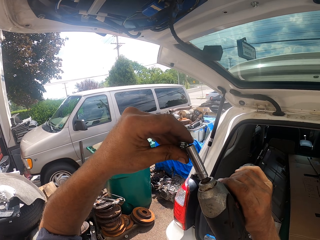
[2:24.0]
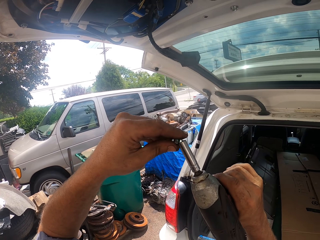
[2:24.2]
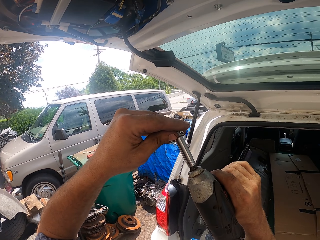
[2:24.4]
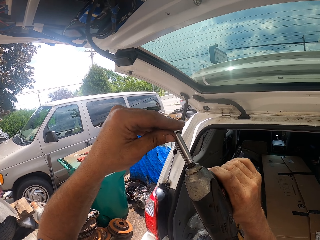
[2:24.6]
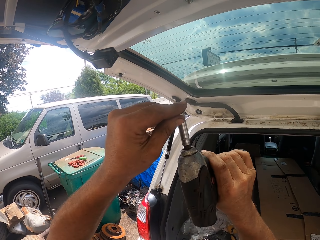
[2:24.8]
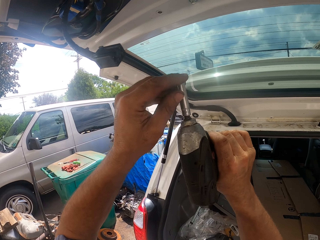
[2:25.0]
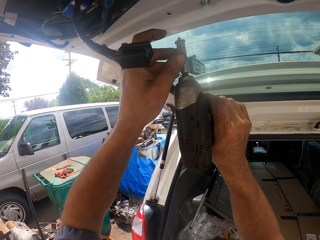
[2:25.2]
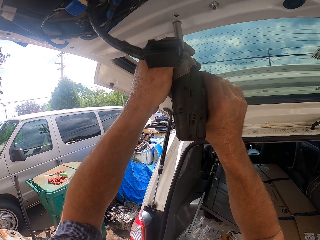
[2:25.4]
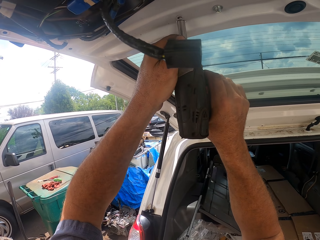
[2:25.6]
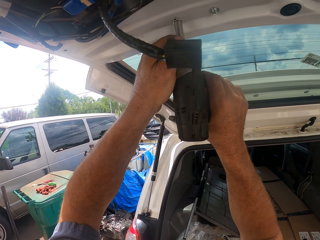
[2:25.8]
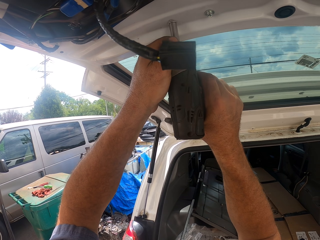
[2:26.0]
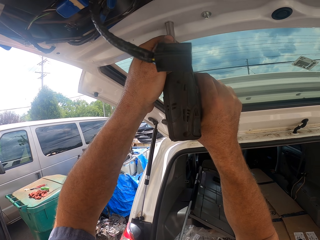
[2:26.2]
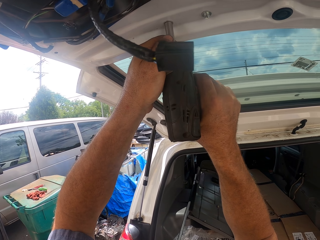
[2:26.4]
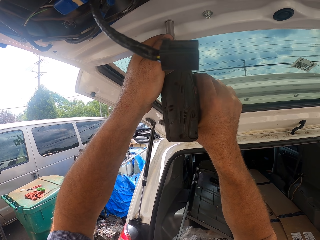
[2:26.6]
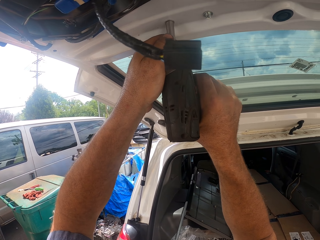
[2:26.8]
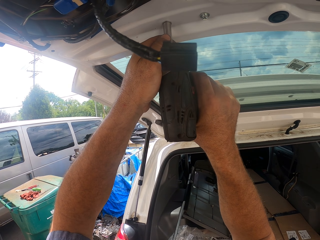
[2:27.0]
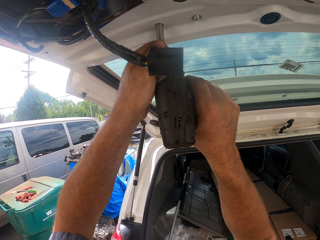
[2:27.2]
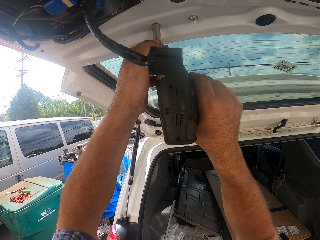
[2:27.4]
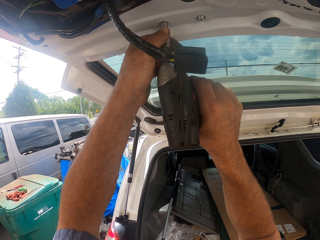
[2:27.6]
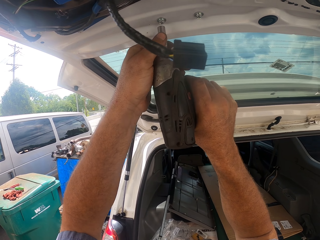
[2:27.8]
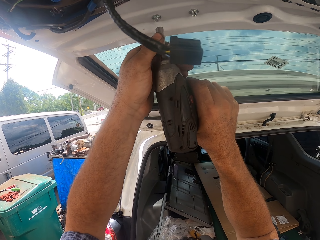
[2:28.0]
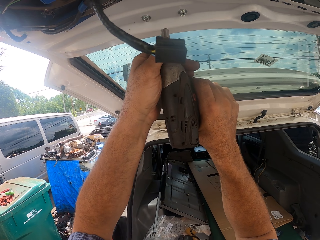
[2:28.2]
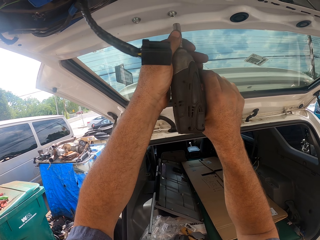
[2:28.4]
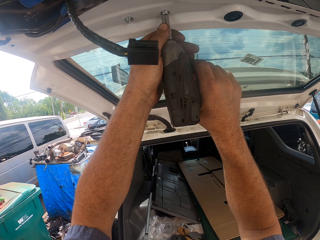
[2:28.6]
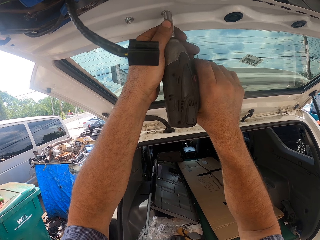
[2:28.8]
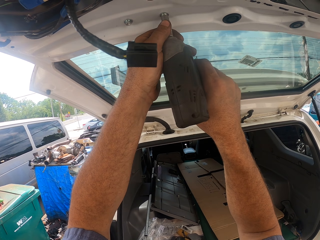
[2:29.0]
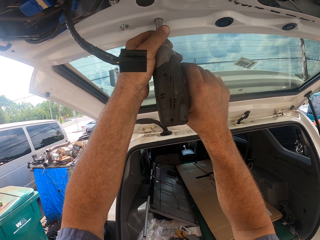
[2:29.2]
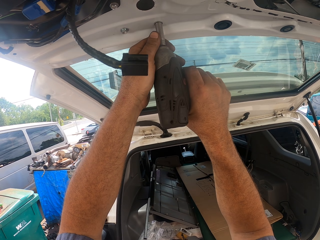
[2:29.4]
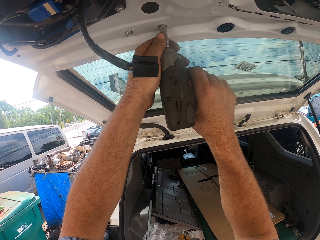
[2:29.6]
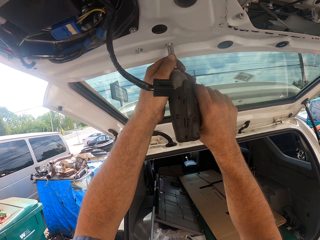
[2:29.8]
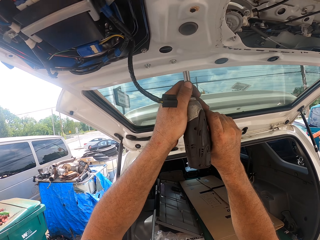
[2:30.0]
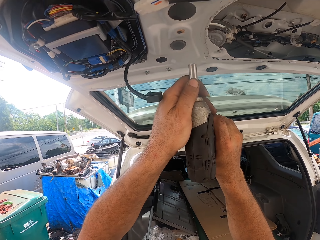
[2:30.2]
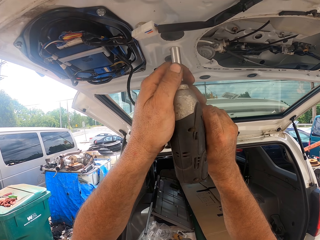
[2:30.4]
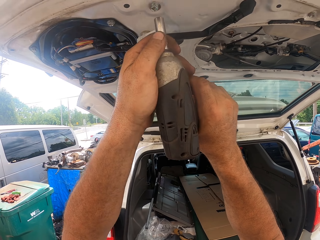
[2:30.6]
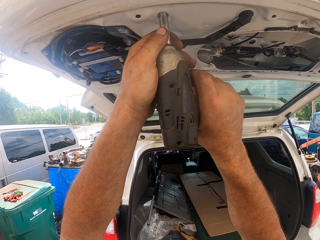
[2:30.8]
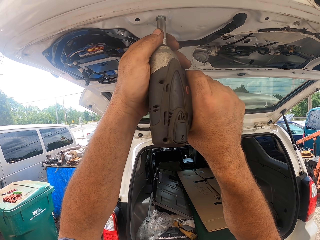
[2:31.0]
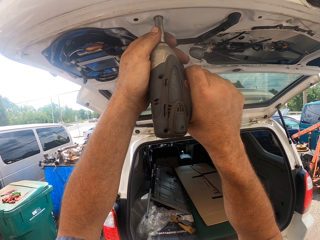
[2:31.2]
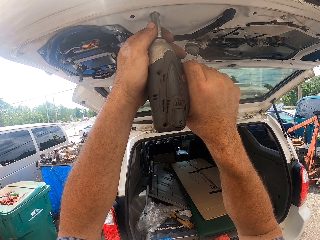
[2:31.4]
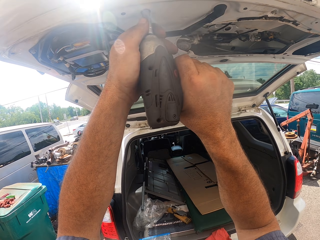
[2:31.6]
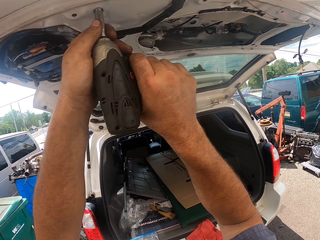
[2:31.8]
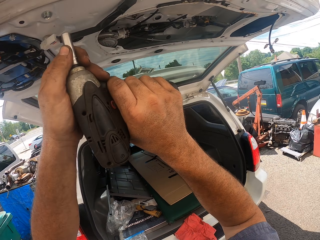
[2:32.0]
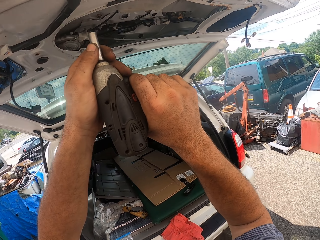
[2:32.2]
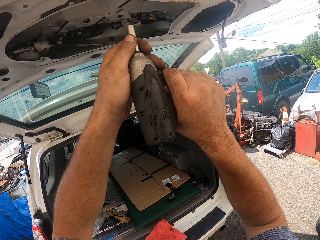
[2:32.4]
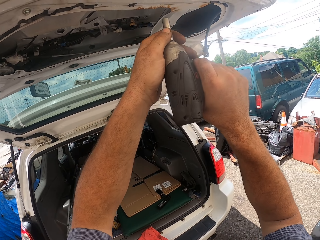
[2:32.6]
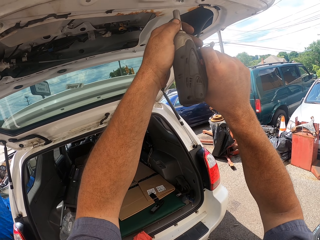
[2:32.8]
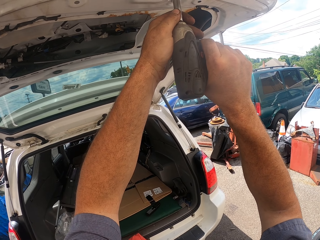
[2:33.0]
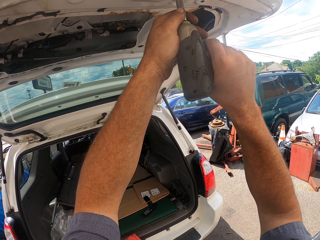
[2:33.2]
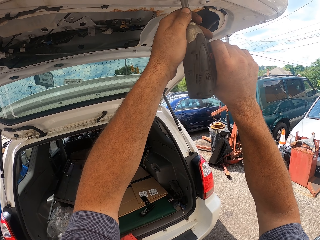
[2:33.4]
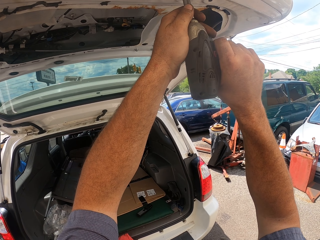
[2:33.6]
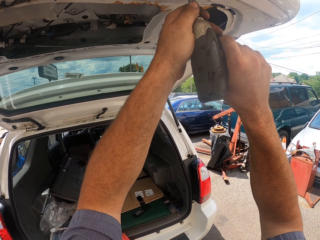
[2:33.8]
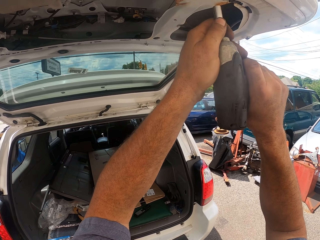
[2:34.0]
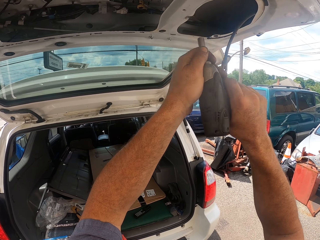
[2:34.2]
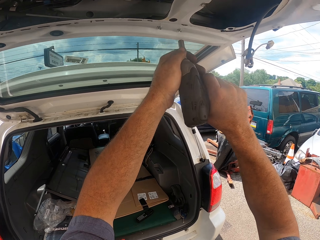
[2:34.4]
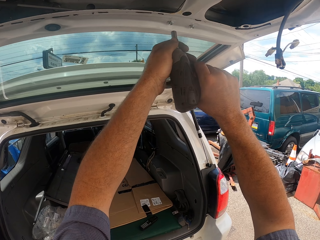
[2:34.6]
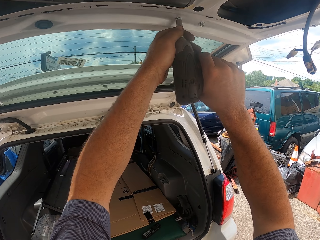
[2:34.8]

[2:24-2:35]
The camera wearer places a bolt in the impact wrench or screw fastener. They tighten the bolts with the impact wrench on the car boot. They fasten screws.

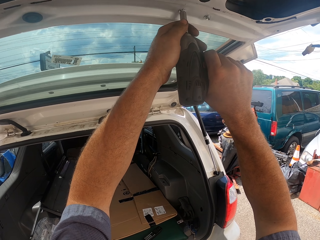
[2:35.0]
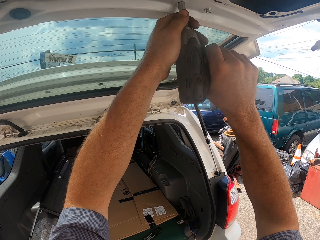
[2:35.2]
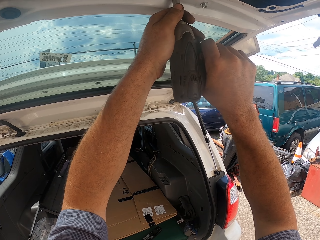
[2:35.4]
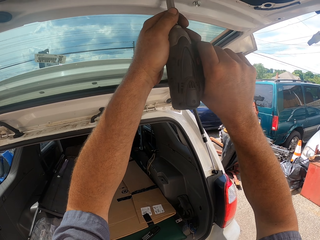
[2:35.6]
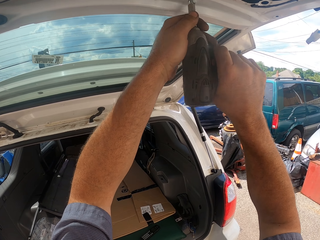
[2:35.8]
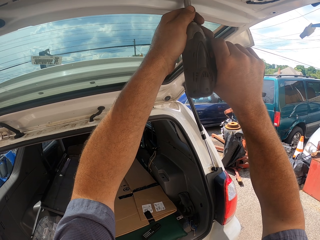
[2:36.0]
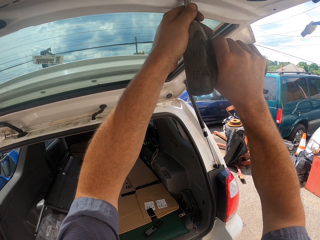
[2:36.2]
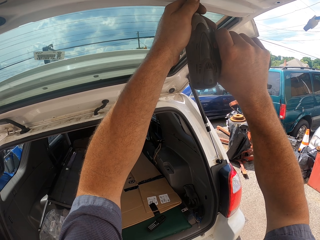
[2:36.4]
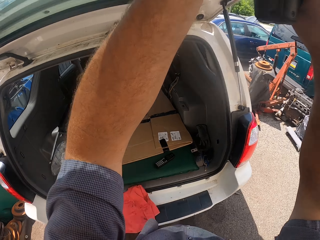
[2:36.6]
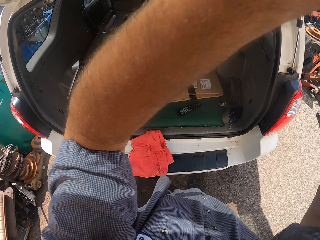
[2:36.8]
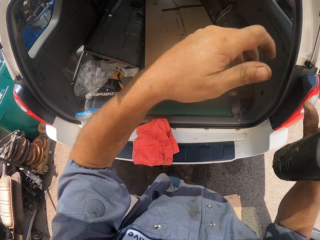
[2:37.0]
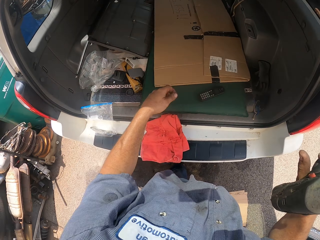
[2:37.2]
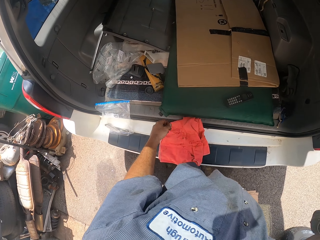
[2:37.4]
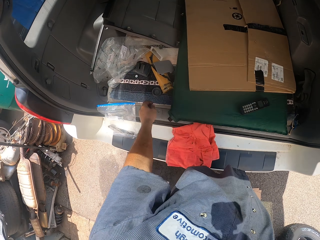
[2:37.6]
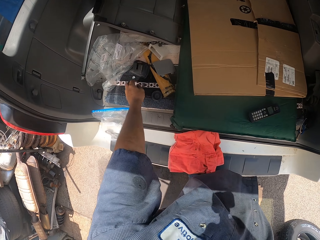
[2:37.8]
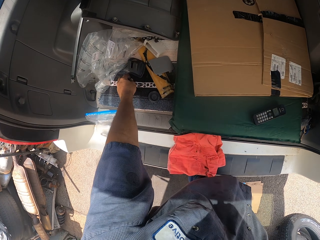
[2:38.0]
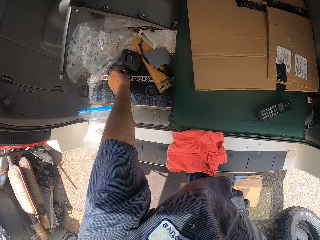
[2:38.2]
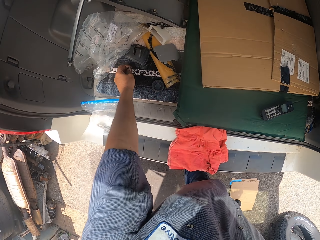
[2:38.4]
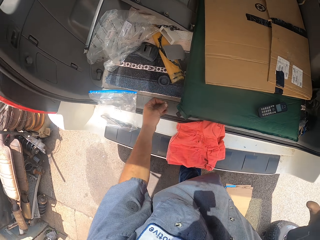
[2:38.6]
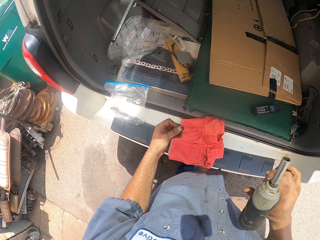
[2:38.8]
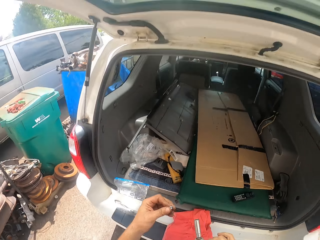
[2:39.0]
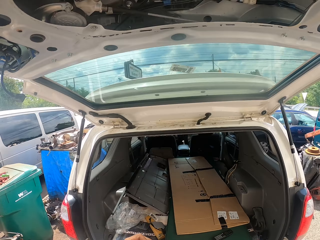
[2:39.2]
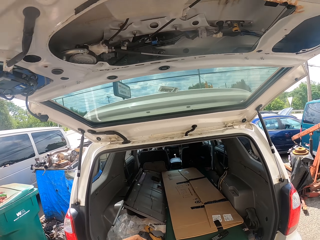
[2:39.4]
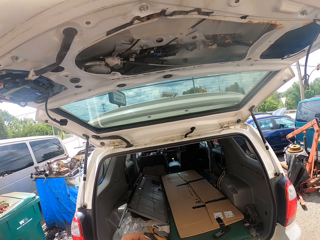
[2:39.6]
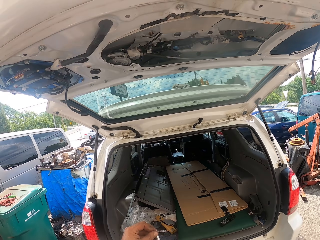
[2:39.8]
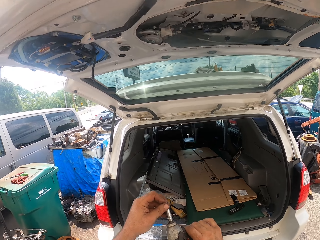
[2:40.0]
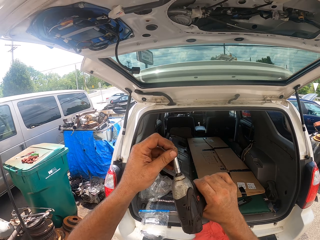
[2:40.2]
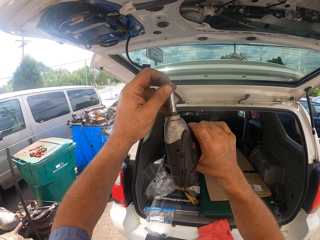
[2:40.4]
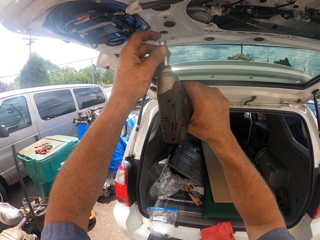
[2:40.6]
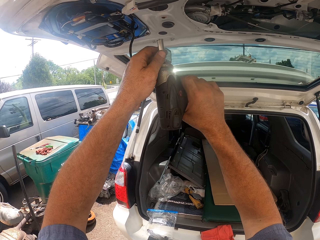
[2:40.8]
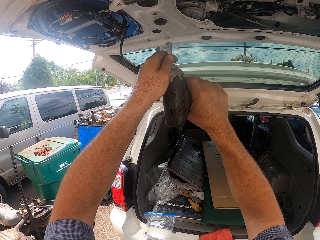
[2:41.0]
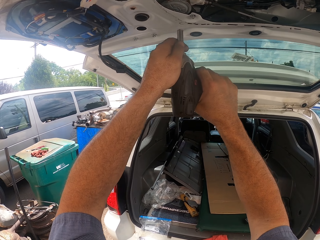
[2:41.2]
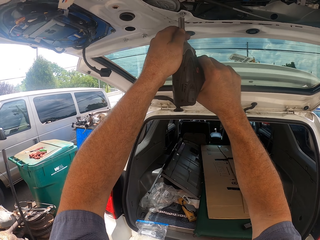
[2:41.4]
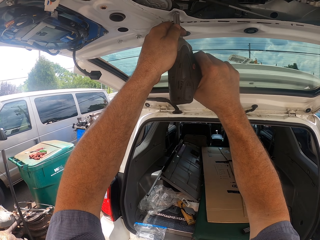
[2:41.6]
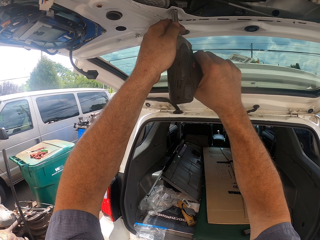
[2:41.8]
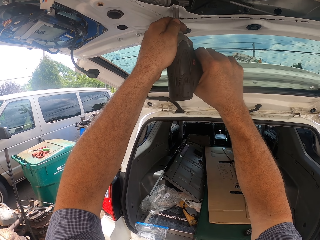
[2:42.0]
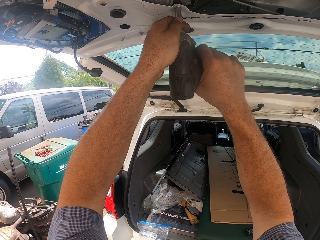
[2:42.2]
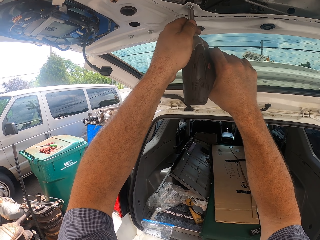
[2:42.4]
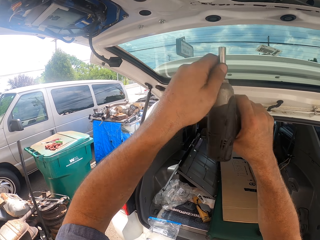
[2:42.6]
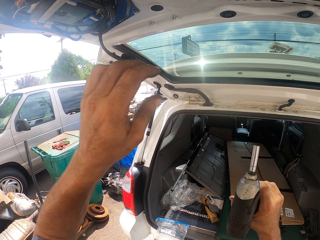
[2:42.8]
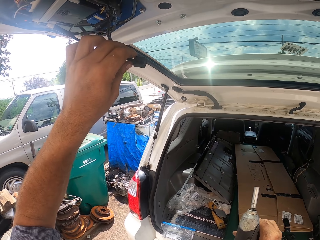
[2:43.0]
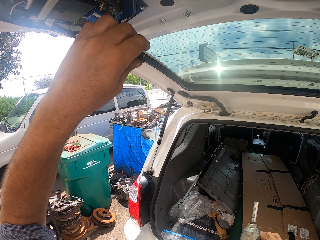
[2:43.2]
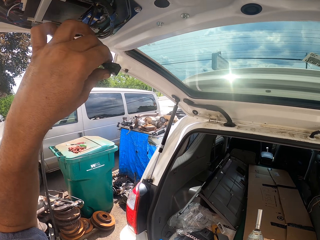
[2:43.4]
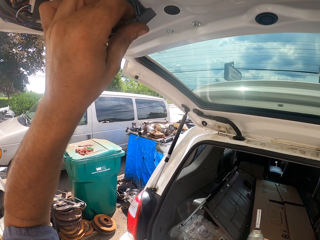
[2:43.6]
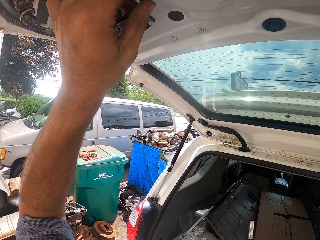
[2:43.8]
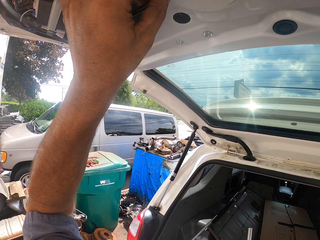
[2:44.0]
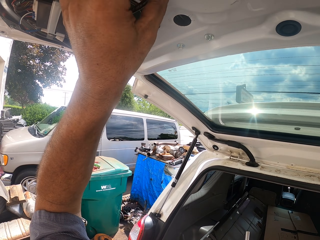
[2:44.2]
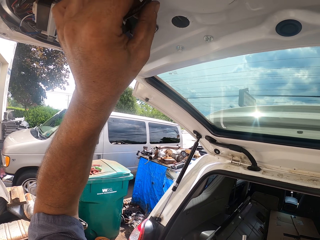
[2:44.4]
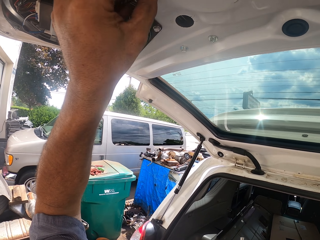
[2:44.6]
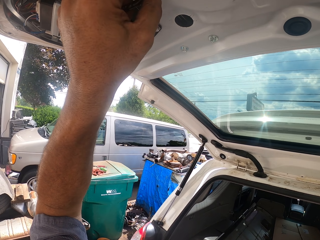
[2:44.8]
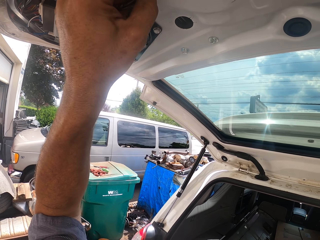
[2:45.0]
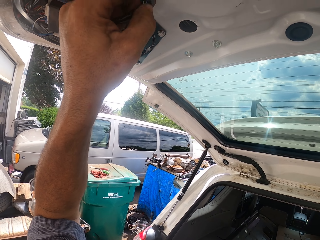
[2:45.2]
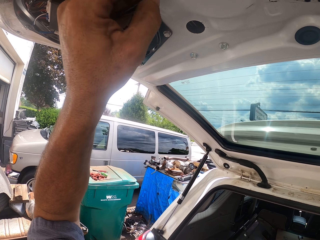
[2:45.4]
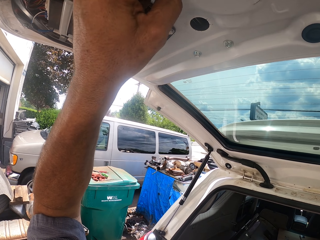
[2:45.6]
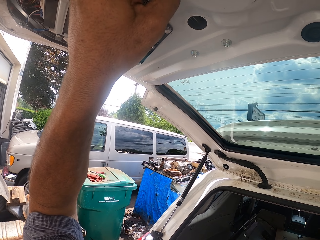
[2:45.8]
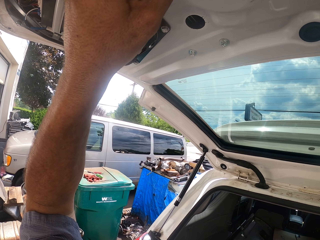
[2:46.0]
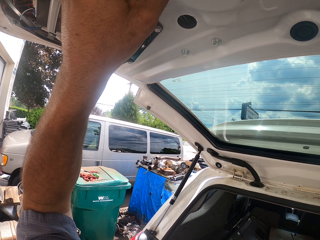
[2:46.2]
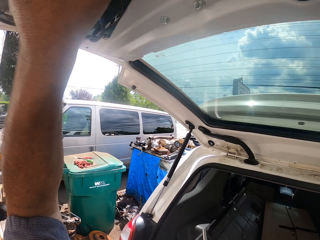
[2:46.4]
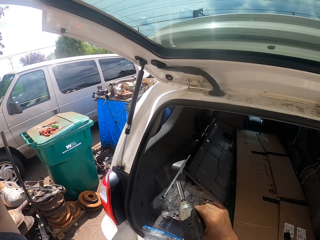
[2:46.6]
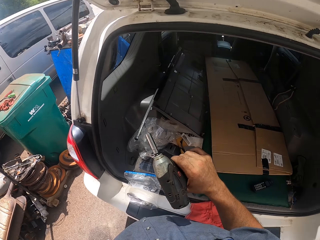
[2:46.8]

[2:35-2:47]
The camera wearer picks up a bolt from the trunk. They place the bolt in the impact wrench. They tighten the bolt with the impact wrench on the car boot. They adjust a cable and fix the car boot.
